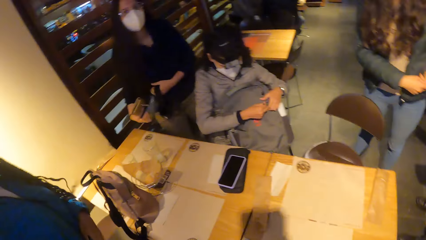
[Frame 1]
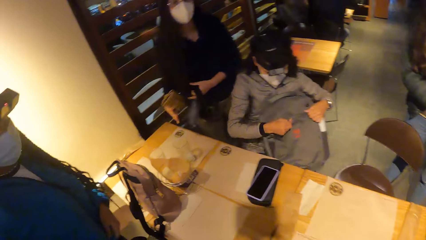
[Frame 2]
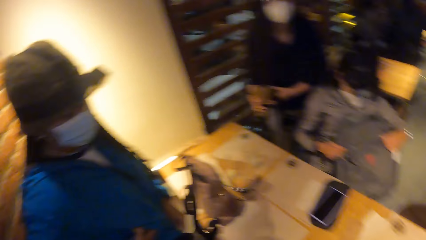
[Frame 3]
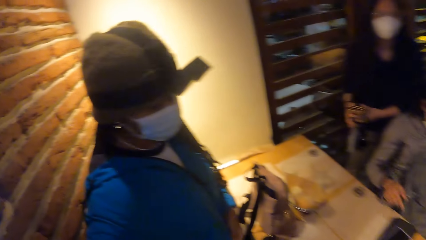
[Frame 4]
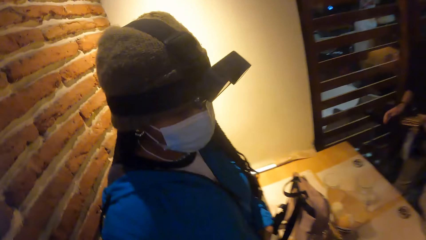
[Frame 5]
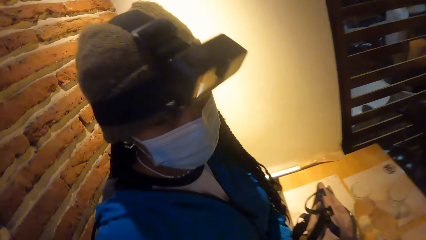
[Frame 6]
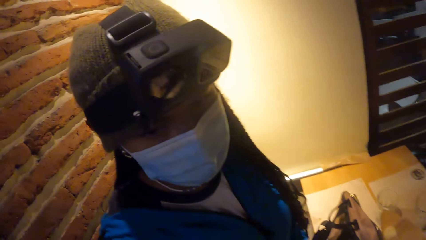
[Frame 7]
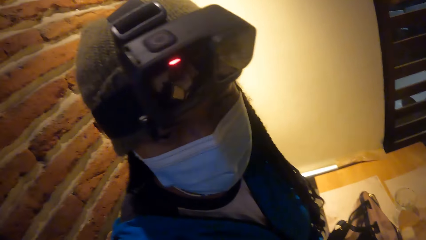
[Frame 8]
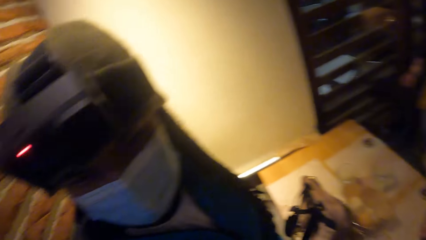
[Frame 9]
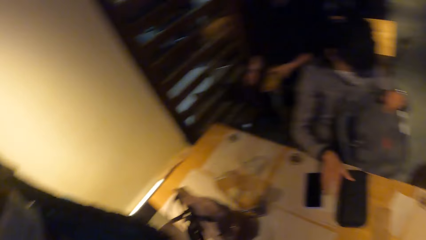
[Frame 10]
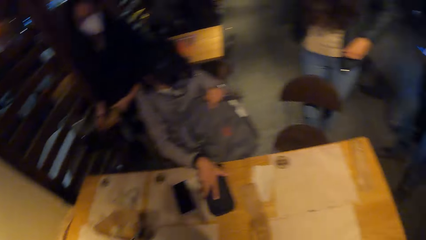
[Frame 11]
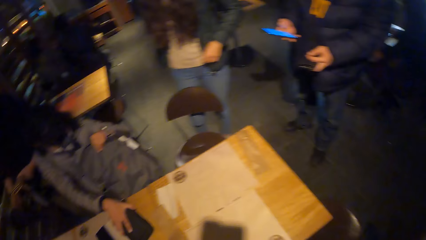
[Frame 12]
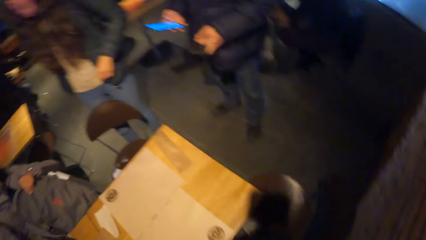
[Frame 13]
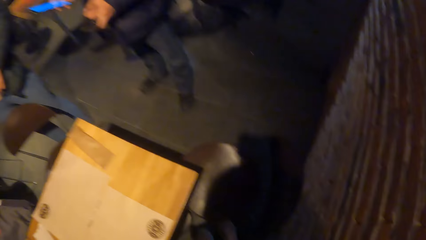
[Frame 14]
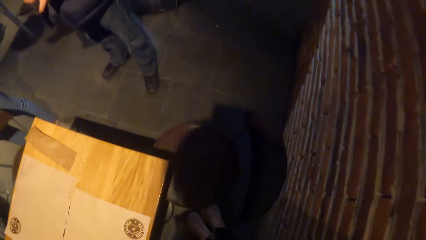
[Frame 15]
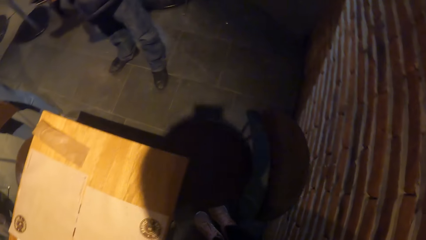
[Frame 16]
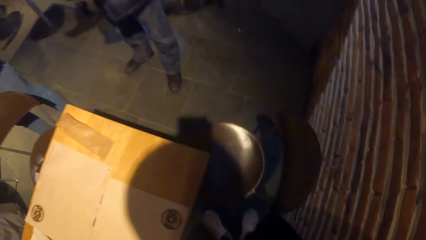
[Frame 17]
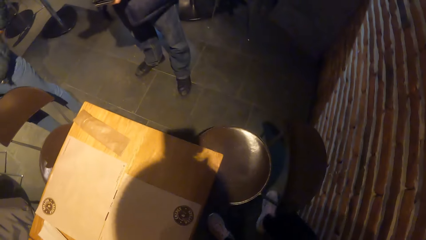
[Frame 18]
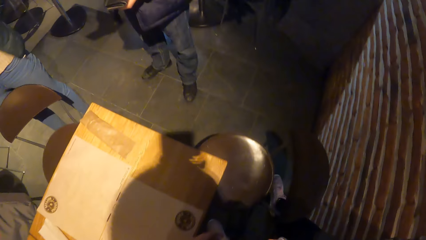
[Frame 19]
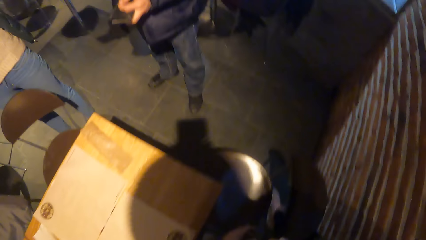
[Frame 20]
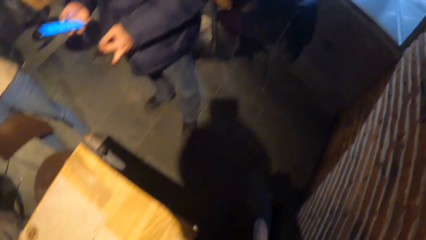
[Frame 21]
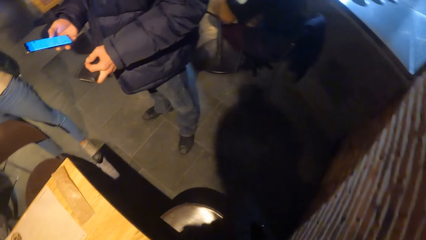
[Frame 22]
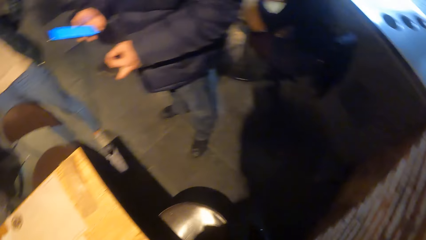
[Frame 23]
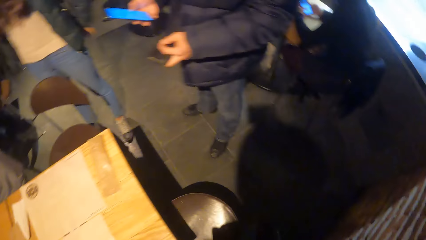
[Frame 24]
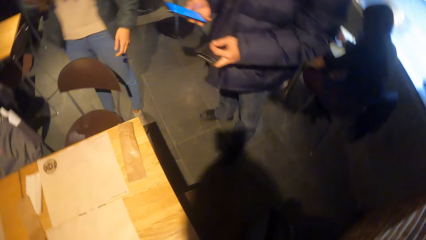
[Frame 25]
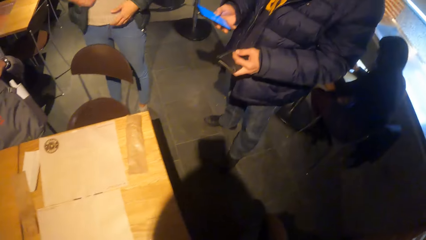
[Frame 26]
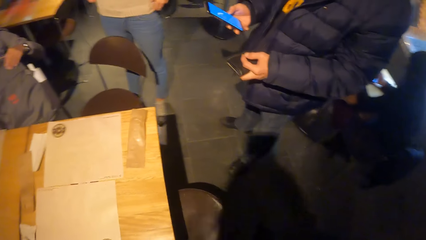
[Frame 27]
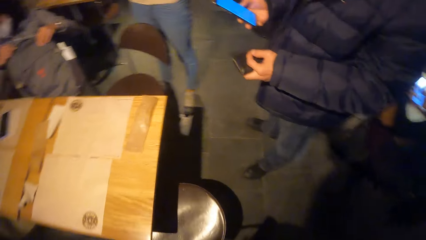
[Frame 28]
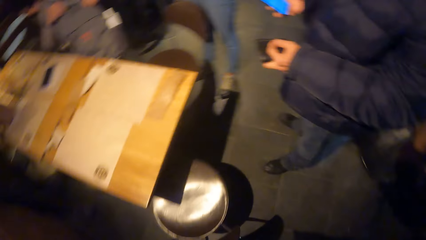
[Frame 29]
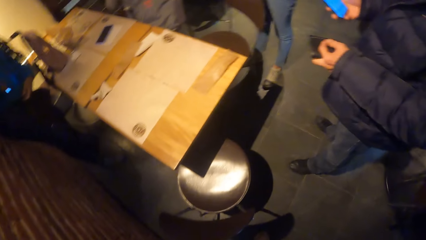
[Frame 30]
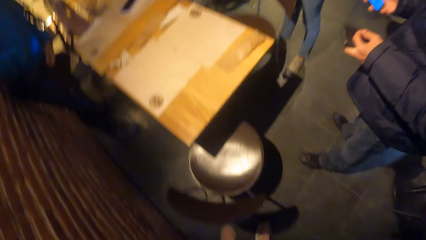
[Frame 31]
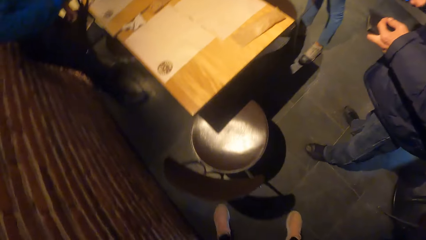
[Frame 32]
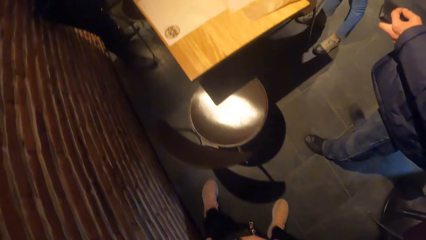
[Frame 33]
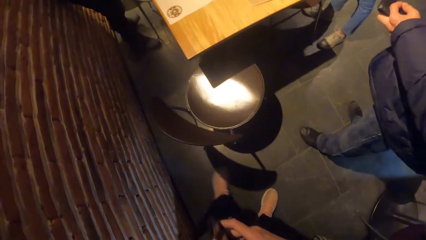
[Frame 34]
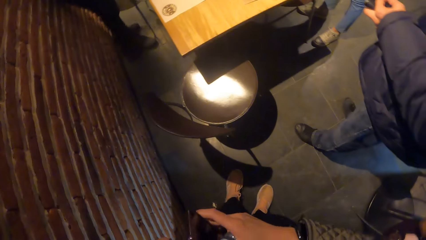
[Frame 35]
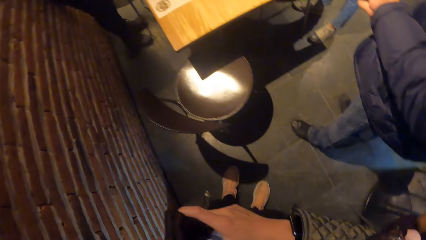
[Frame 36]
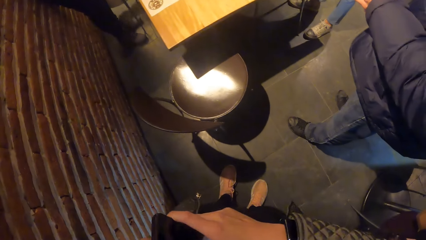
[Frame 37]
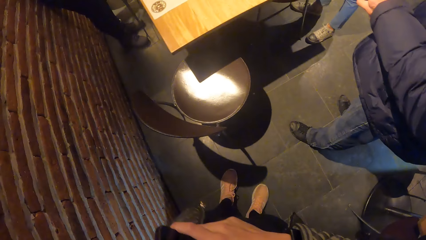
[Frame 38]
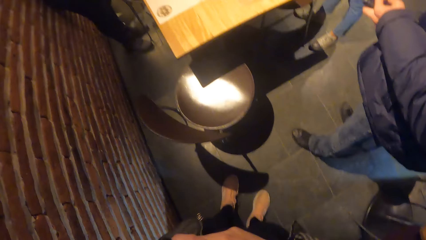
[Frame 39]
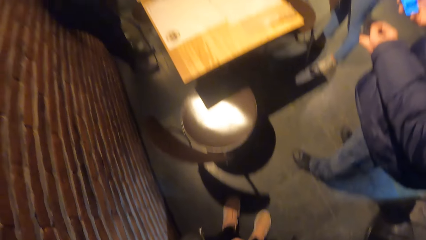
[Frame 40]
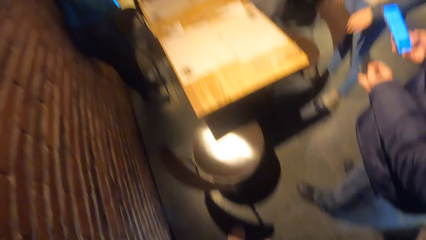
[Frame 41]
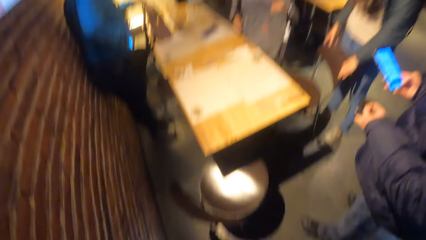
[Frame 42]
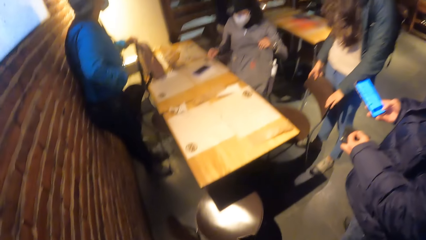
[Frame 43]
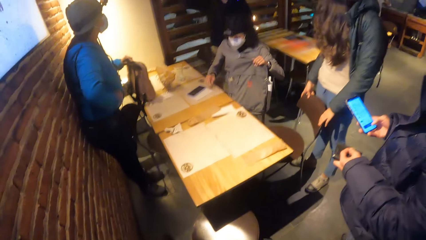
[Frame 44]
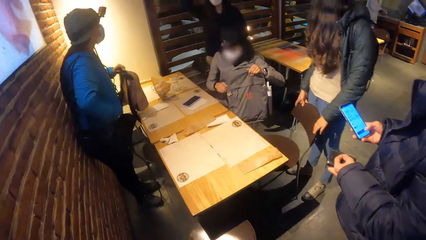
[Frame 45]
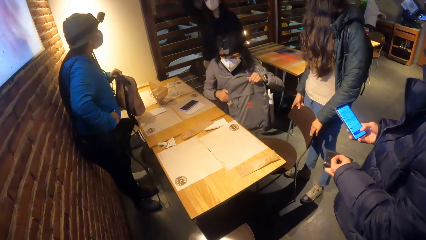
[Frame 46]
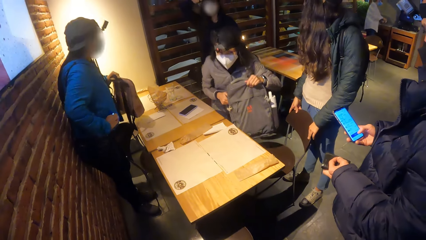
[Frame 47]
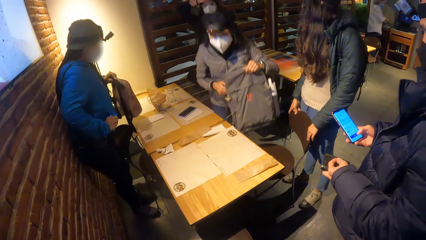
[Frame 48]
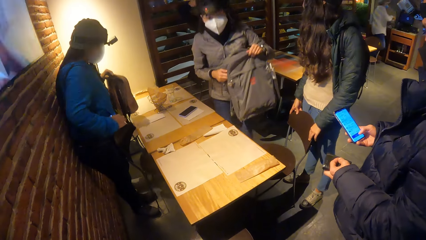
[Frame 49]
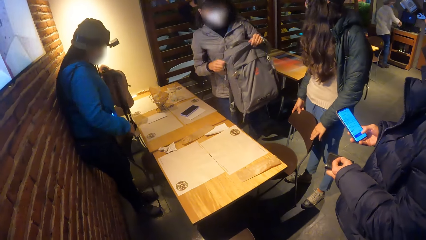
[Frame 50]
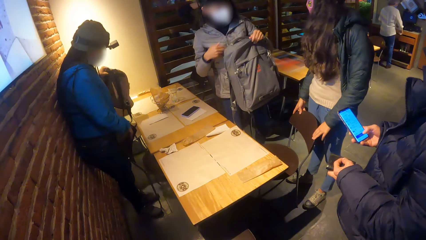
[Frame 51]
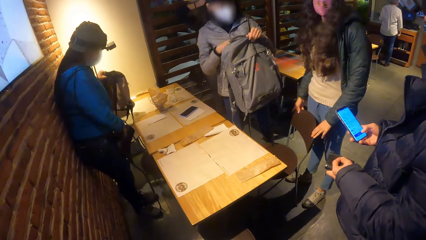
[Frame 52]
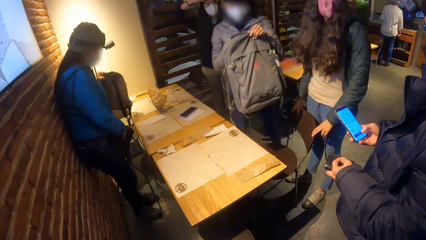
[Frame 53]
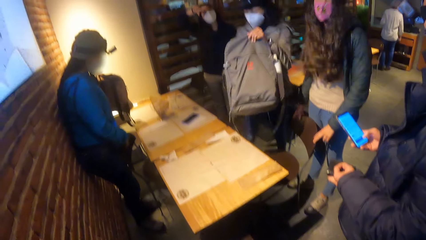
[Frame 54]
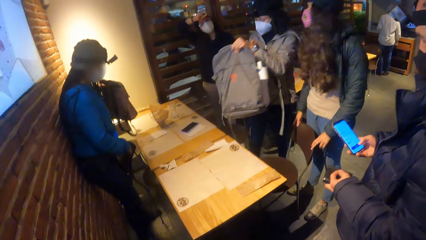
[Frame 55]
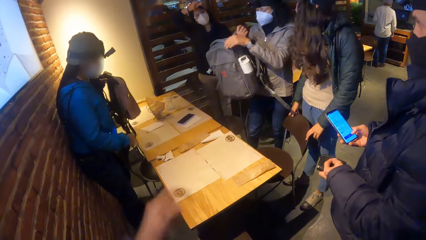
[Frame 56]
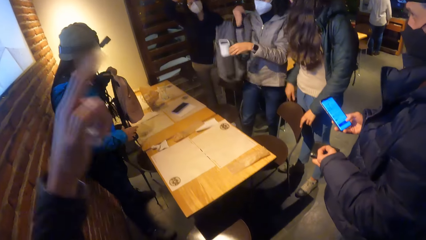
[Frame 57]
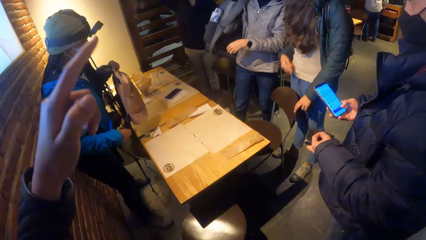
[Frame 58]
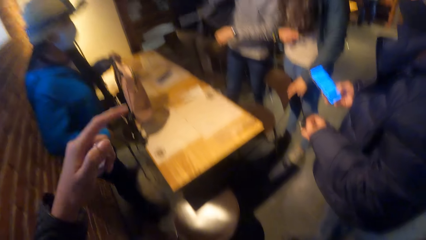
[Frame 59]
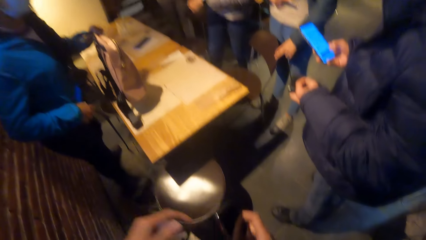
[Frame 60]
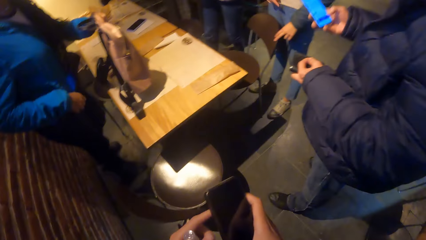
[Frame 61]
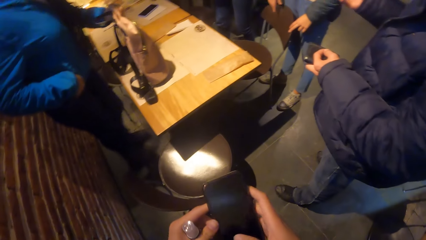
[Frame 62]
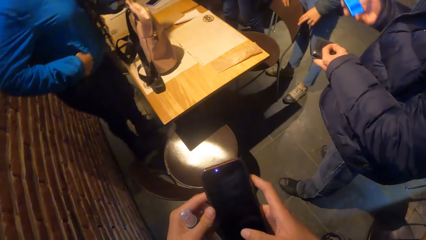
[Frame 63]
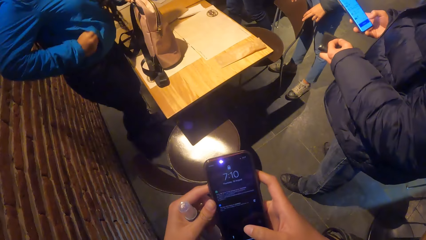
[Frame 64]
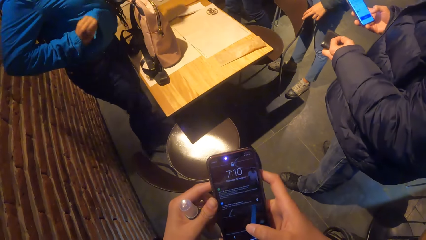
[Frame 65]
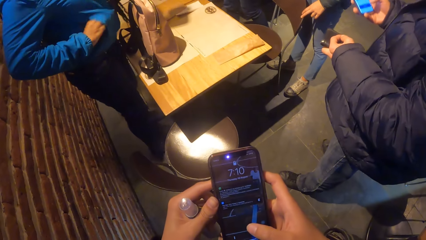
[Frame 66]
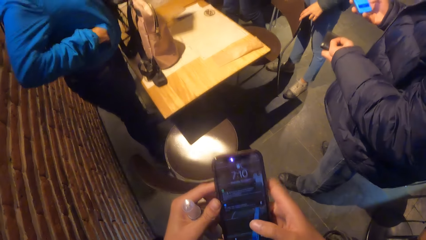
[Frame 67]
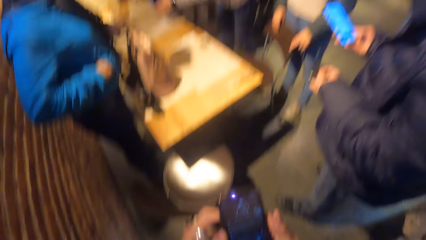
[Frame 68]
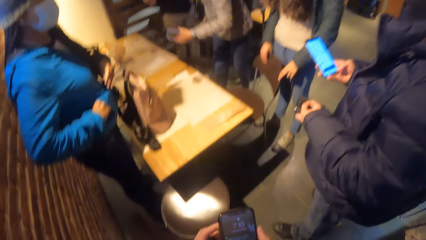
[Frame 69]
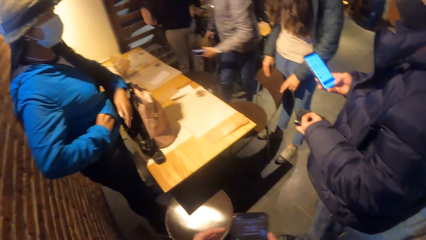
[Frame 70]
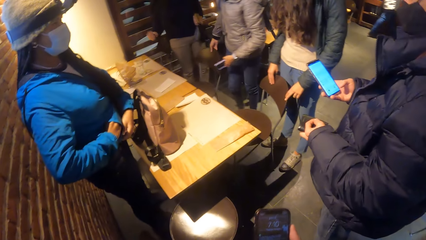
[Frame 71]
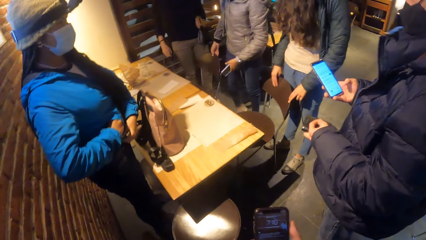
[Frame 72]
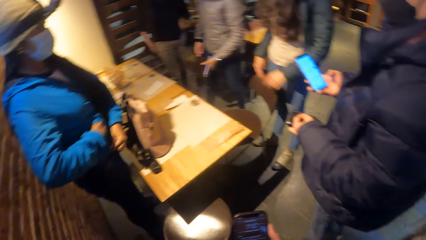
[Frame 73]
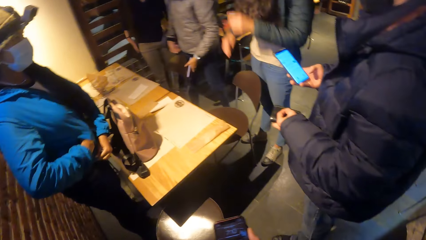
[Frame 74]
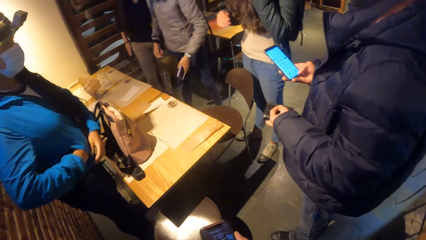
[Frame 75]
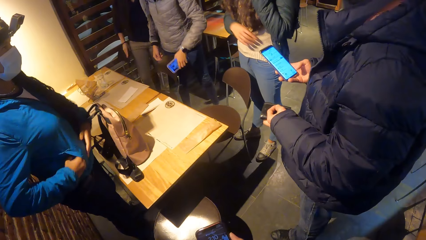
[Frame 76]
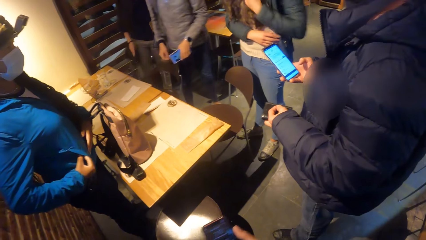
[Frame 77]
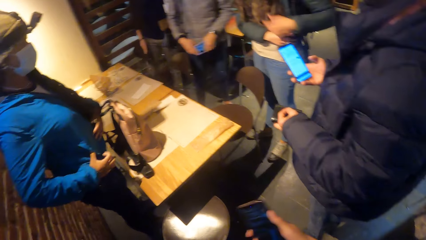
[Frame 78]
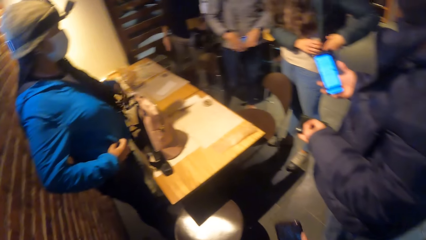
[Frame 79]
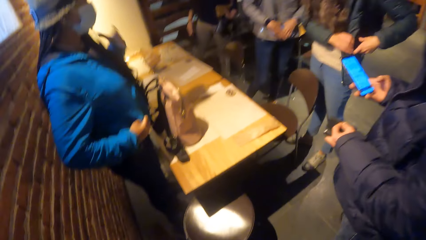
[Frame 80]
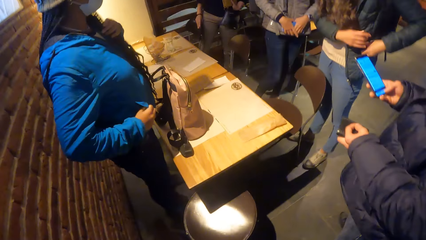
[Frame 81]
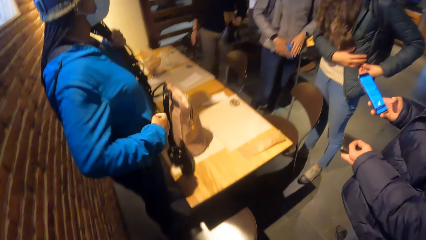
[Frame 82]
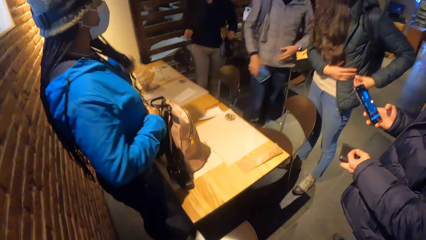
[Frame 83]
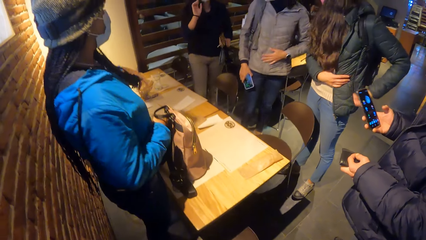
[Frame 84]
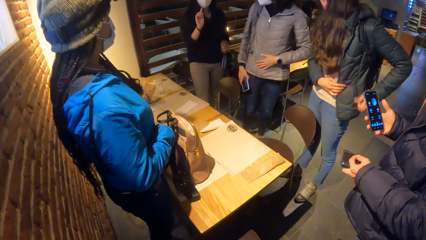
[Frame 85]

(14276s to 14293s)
The camera wearer walks out of the table. A woman lifts a bag from the table with her left hand. Another woman stands from a chair. The other woman hangs a bag on her back with her right hand. The first woman places the bag on the table with her left hand. The camera wearer operates the phone with her right hand. She looks at the phone.
